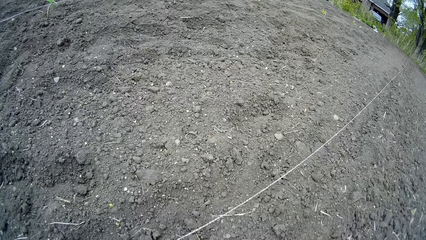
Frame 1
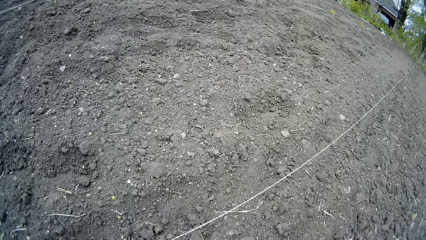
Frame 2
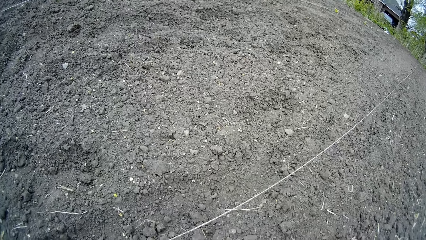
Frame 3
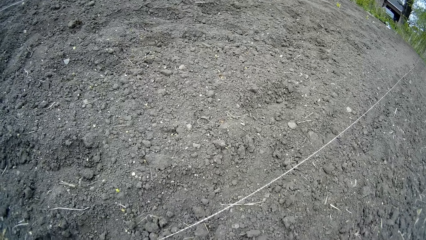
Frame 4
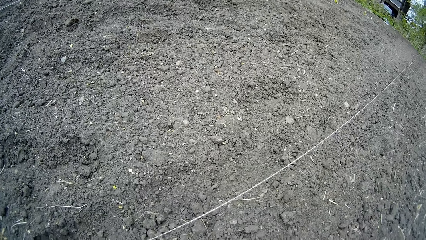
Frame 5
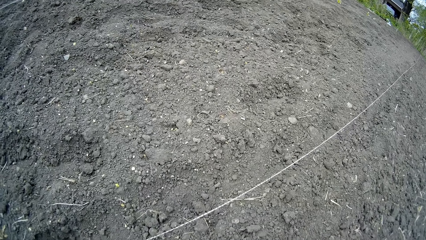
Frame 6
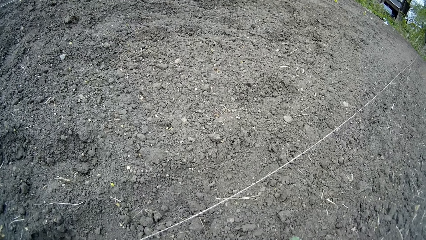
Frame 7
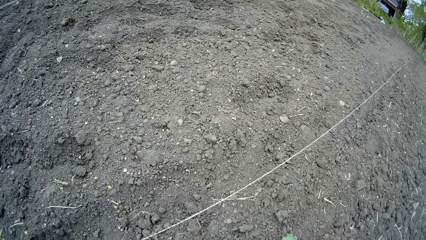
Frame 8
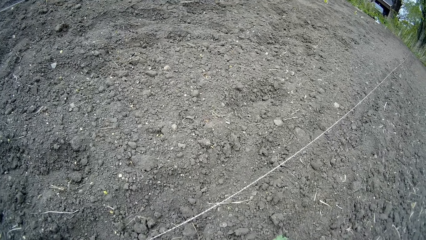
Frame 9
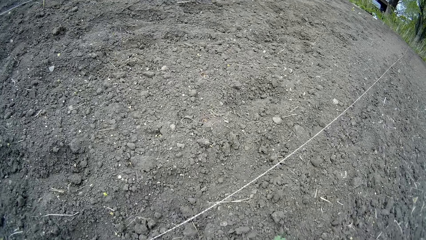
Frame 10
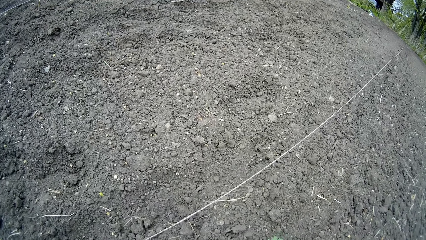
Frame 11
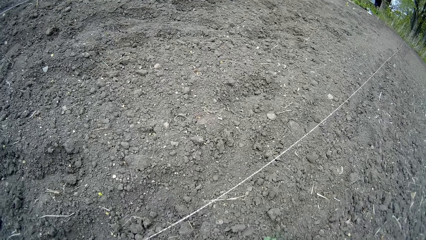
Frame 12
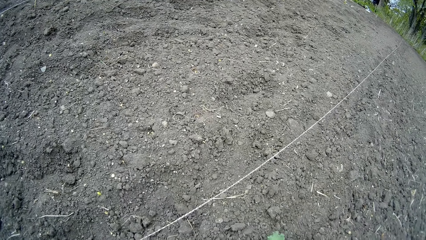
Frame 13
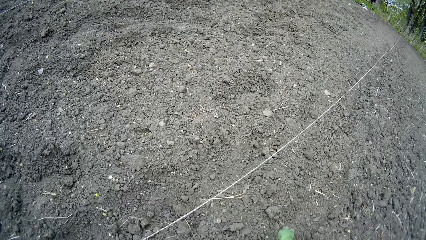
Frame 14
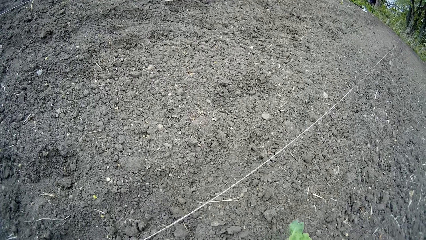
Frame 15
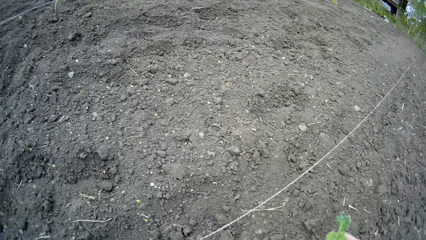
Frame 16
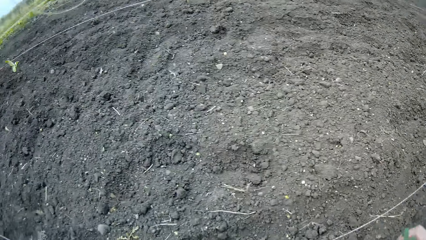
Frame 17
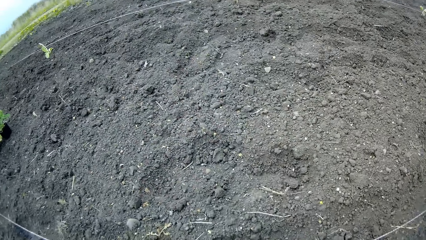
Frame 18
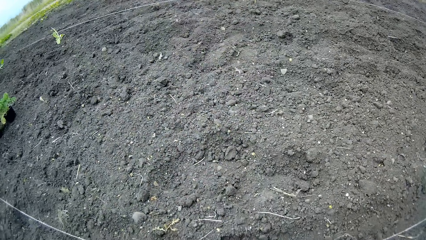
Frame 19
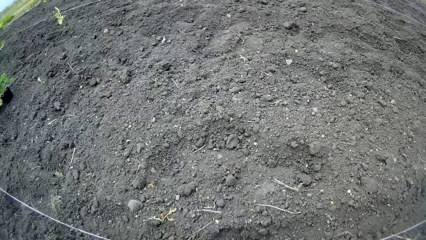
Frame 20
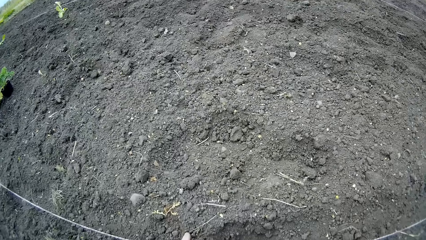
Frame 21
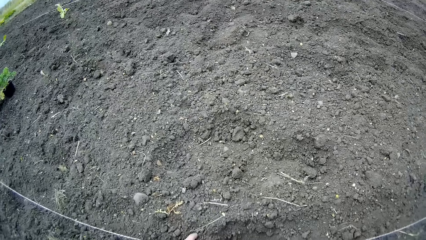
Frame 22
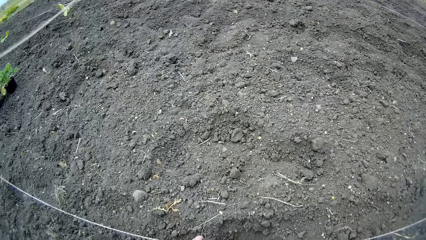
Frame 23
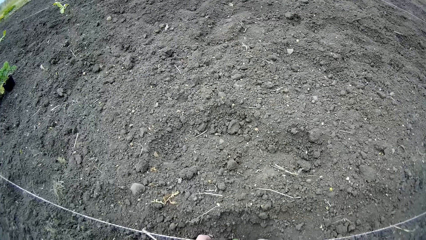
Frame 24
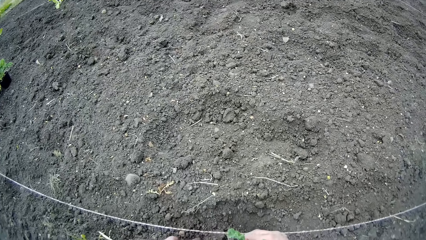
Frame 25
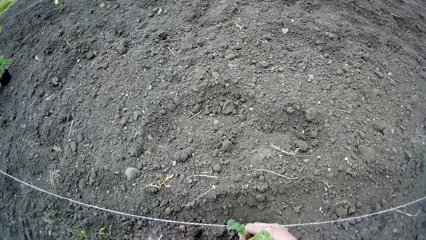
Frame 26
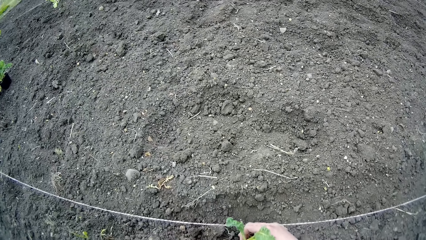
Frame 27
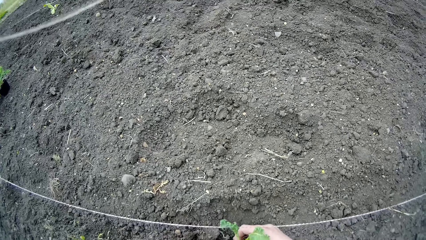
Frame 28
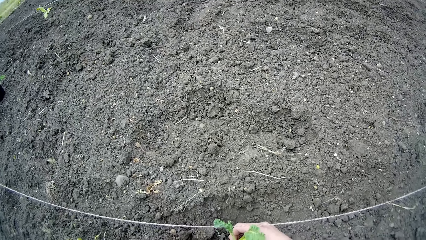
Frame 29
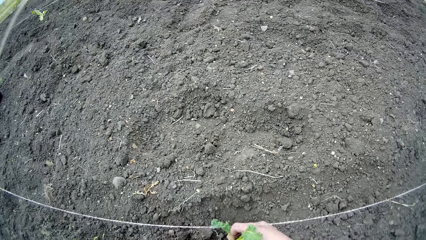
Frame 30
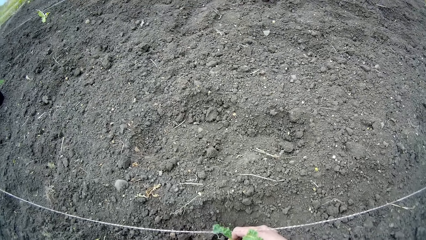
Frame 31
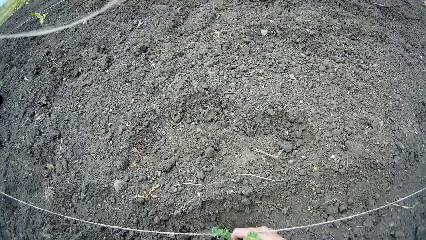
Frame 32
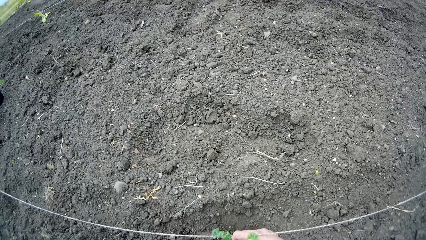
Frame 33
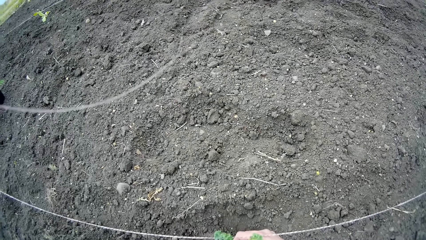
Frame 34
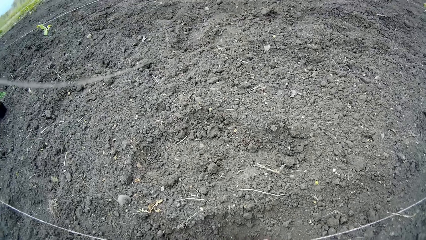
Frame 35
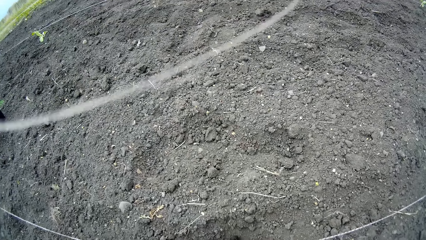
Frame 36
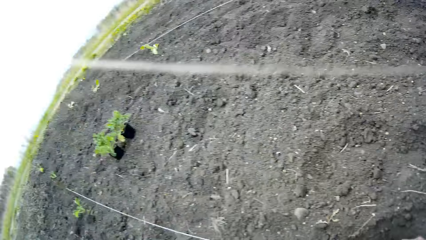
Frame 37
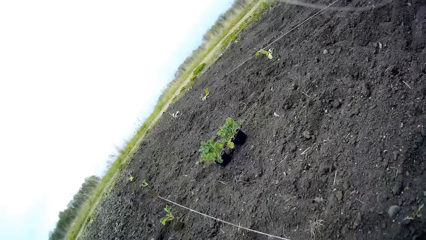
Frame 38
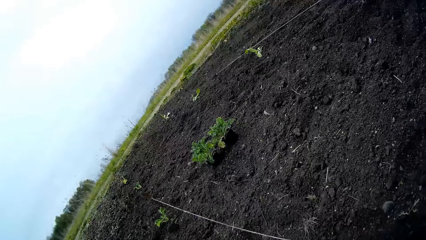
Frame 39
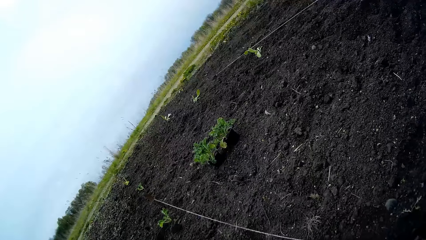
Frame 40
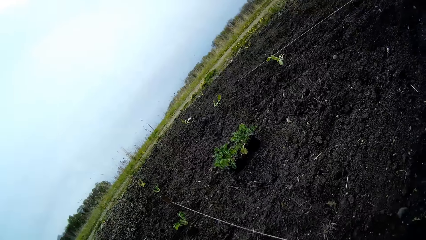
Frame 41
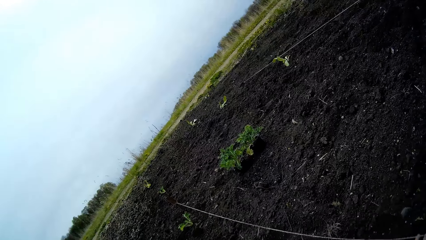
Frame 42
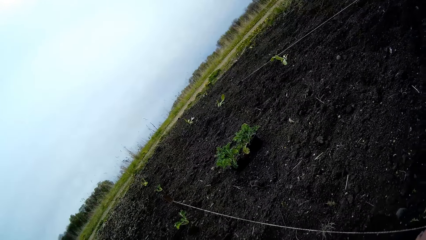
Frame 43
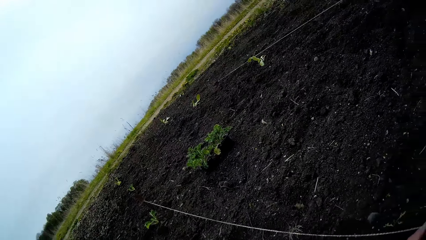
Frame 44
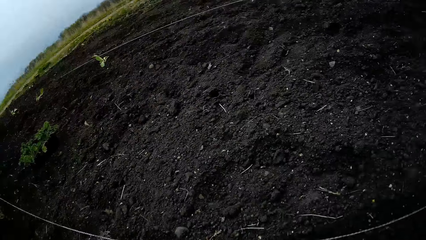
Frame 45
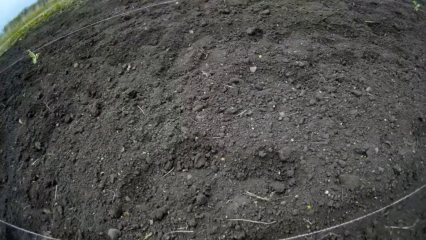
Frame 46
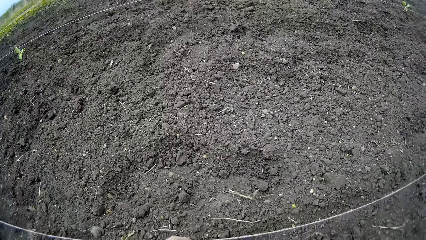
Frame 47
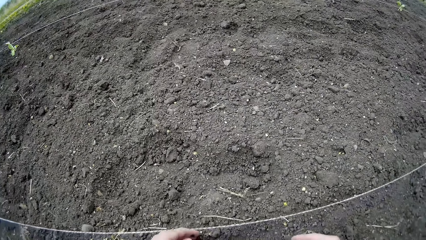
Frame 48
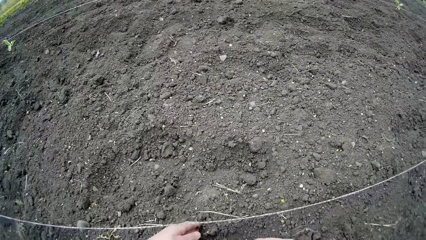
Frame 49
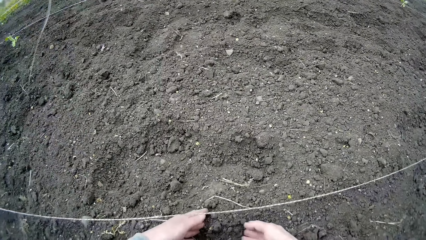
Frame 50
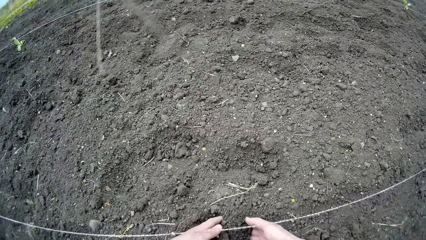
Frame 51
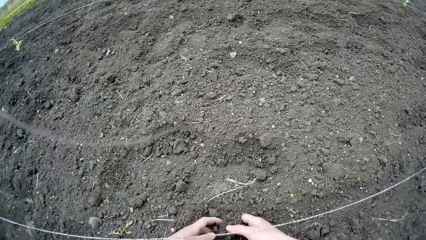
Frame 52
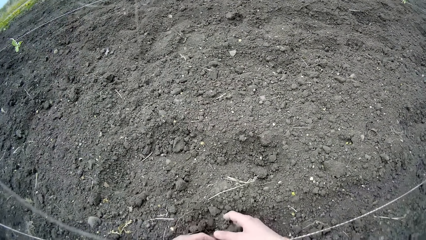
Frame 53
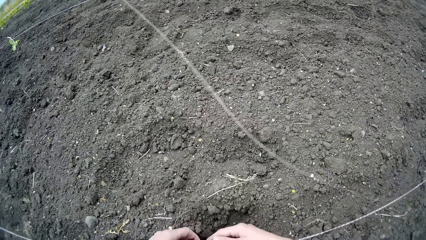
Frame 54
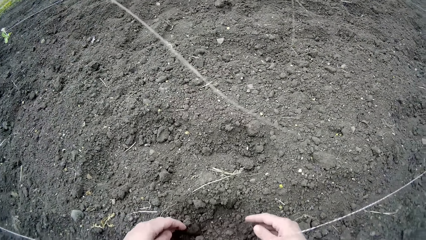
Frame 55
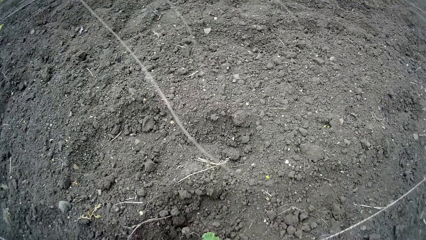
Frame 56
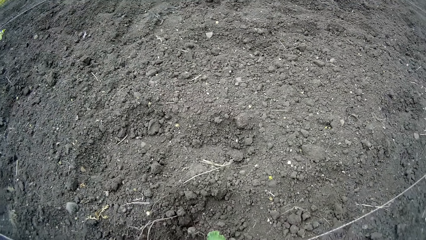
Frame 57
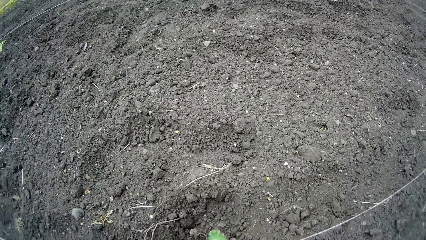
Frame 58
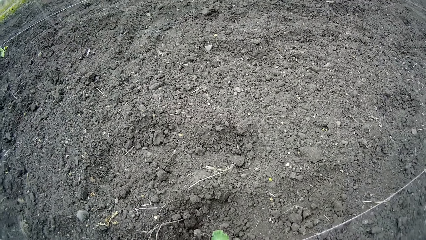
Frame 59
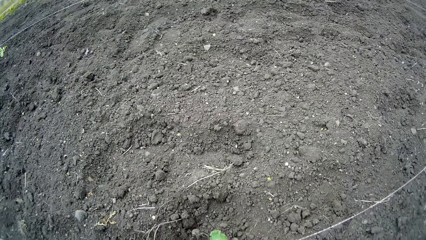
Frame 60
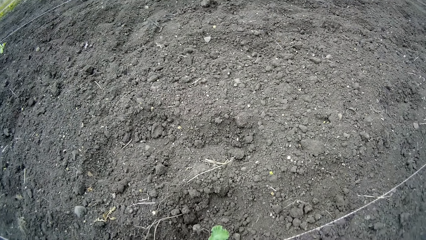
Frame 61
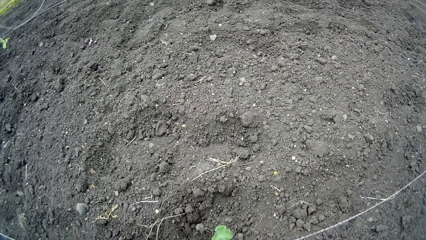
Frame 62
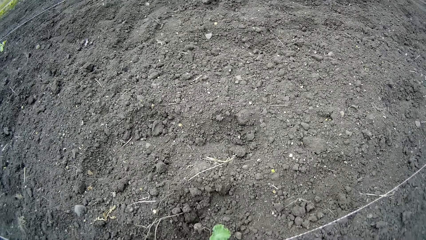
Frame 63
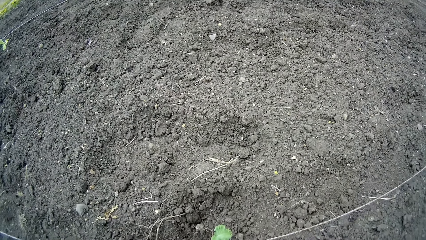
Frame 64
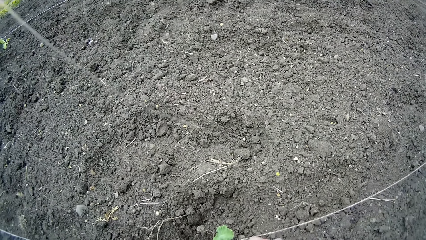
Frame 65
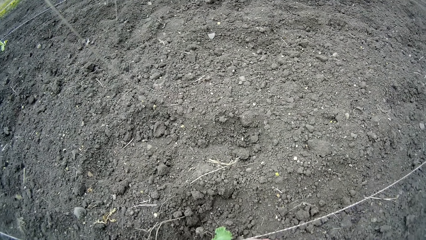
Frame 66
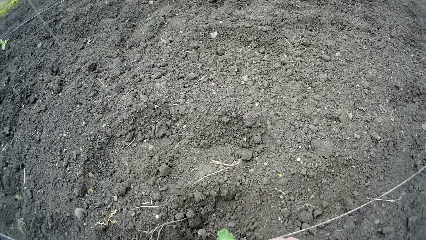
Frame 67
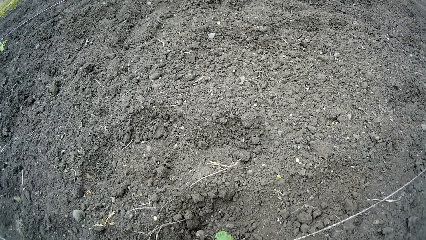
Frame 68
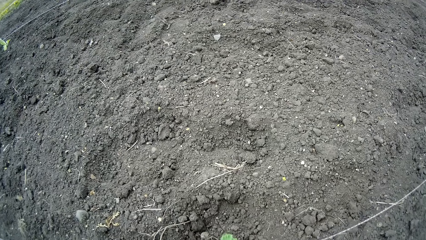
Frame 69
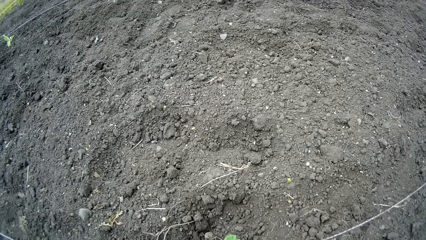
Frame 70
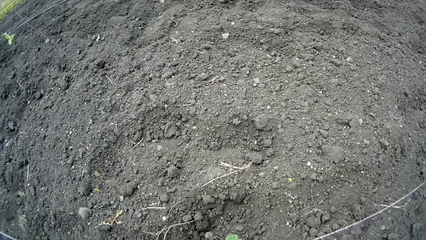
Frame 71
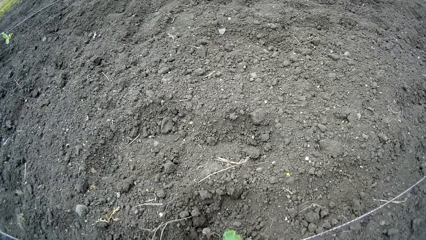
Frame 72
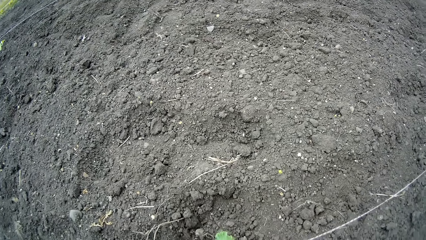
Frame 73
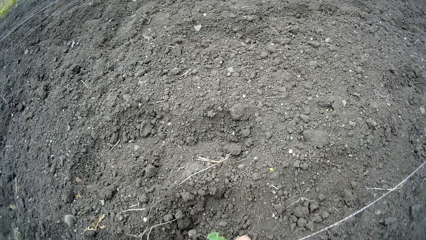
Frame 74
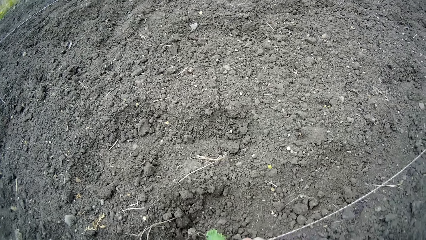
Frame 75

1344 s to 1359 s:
The camera wearer picks a lettuce plant from the flowerpot with her right hand. She puts the lettuce plant in a hole on the farmland with her right hand. She covers the hole with soil on the farmland with both hands.
